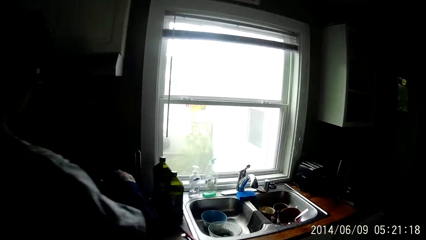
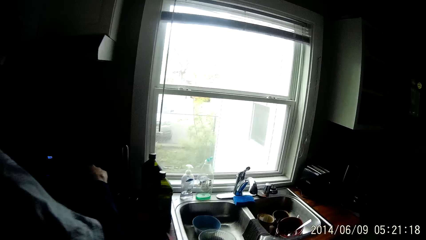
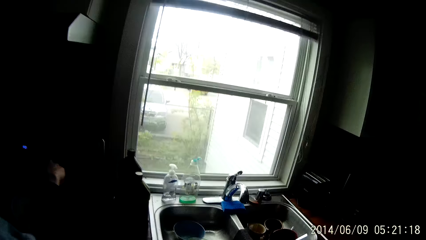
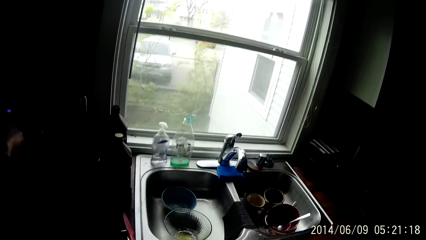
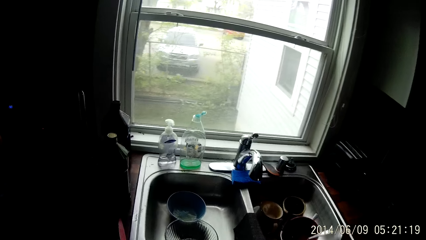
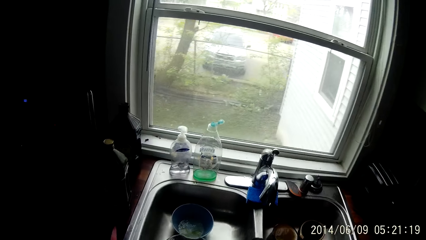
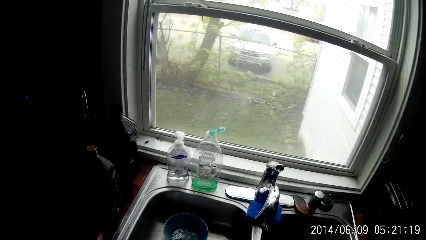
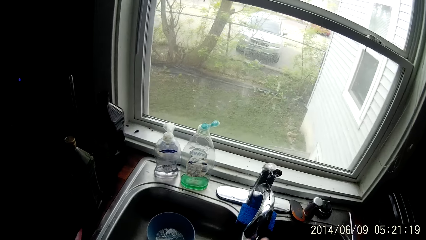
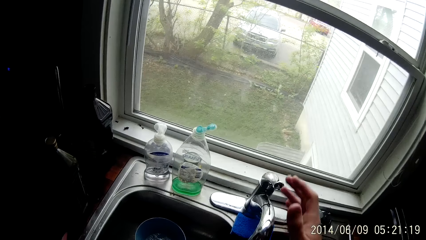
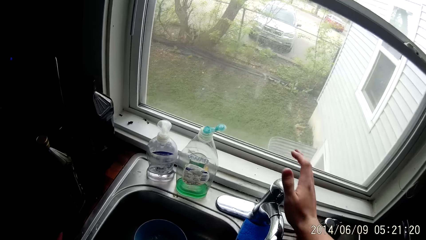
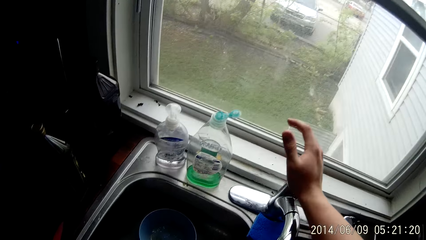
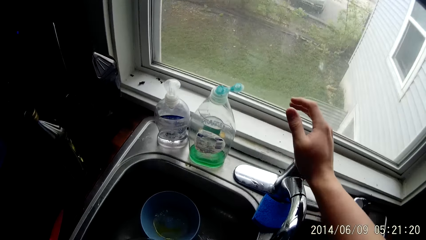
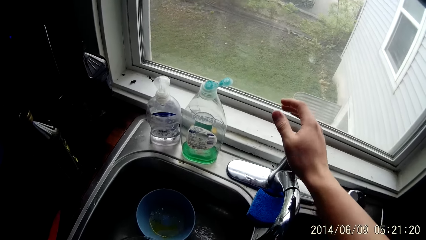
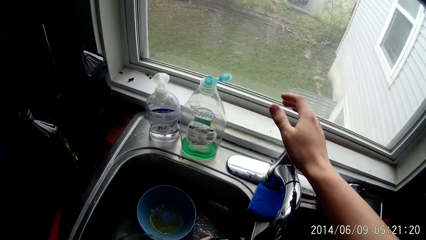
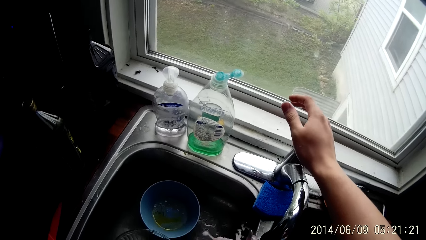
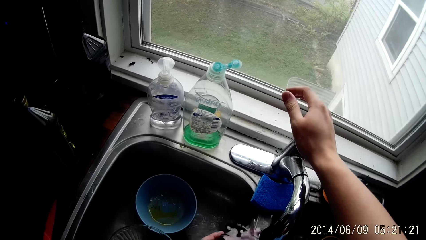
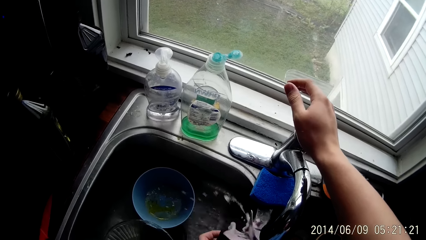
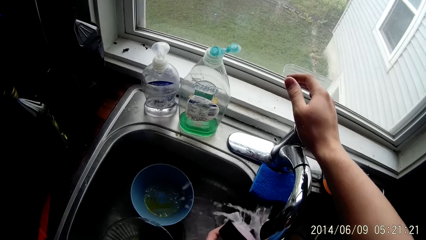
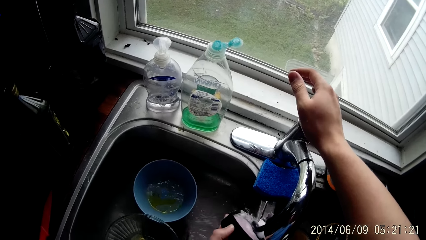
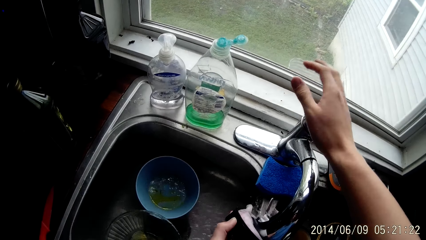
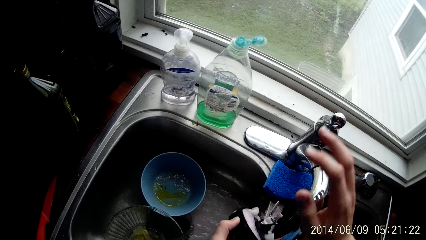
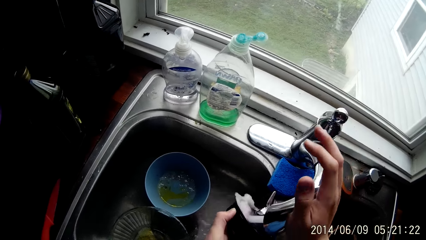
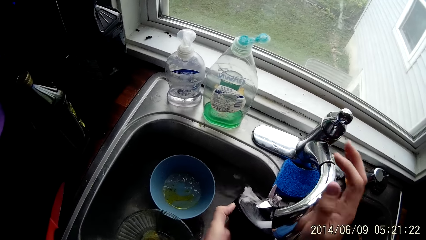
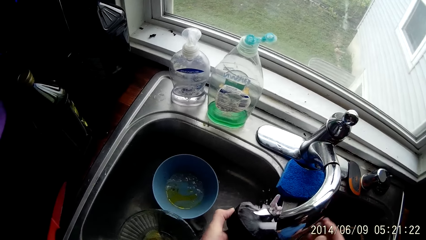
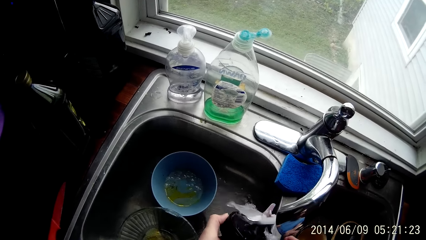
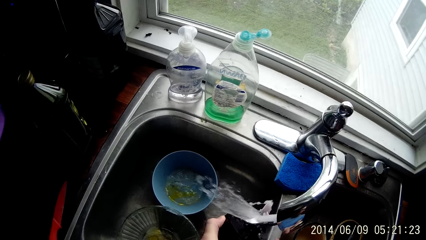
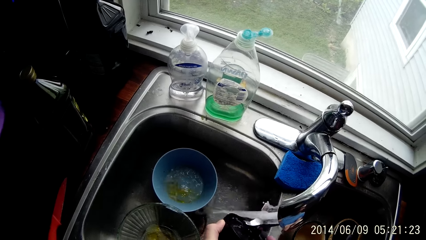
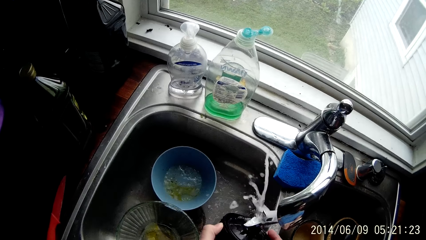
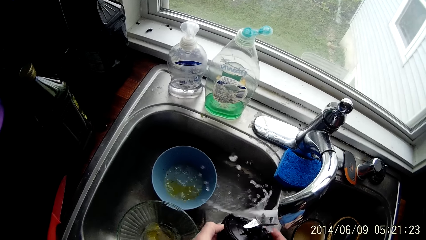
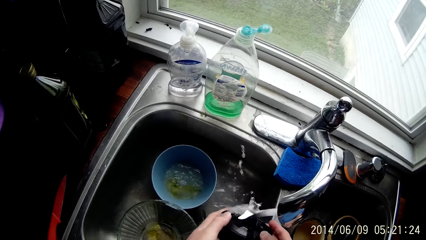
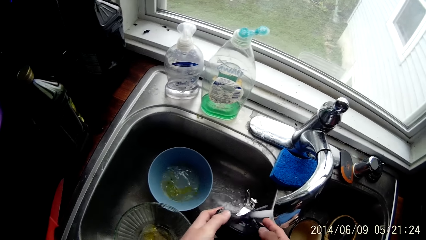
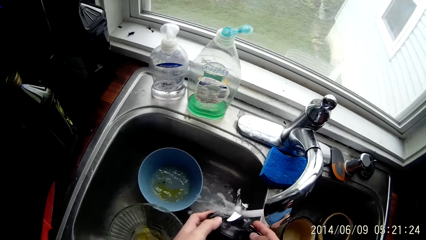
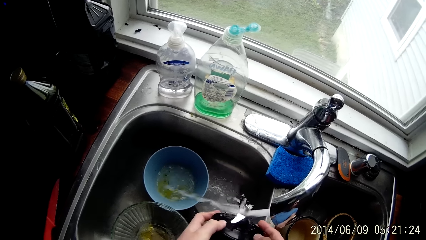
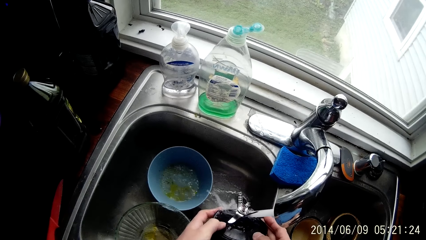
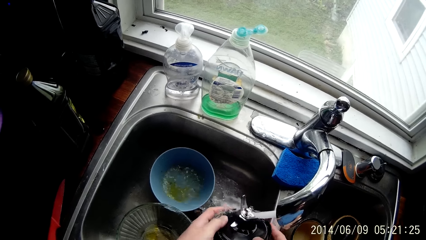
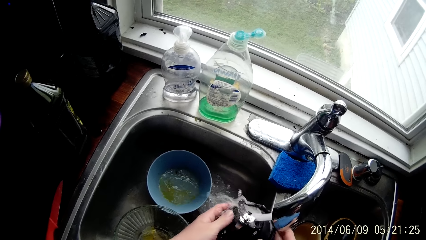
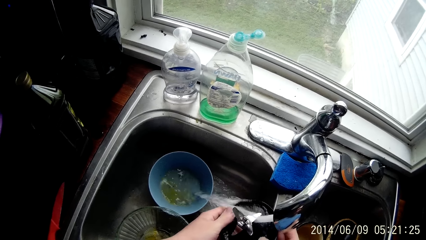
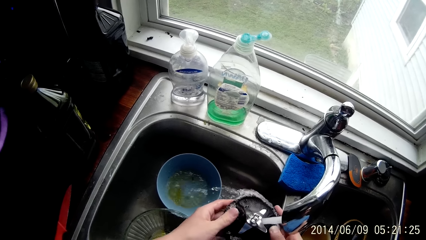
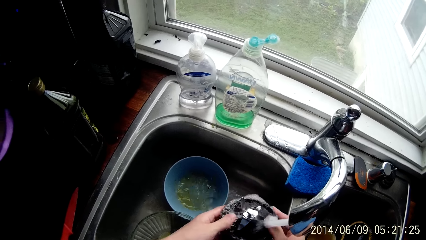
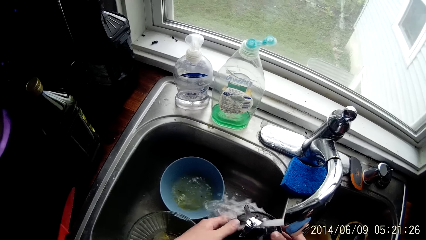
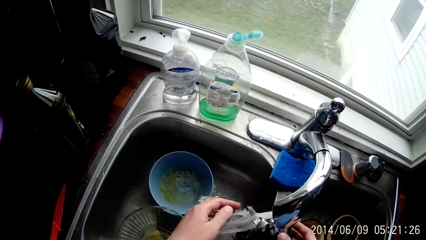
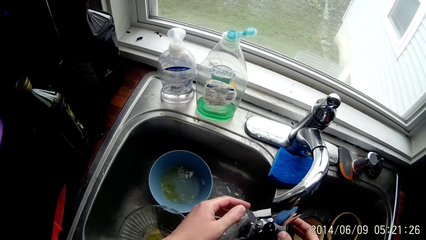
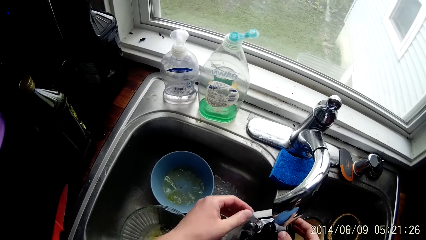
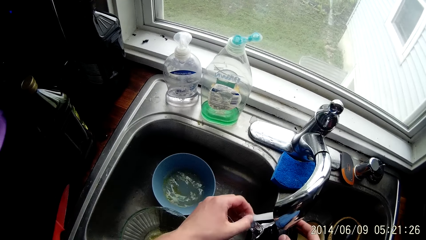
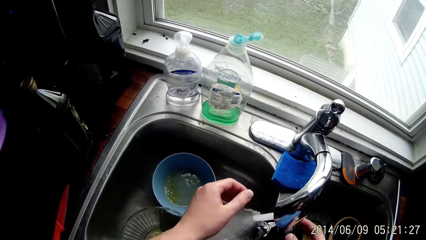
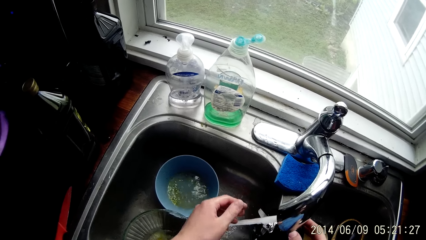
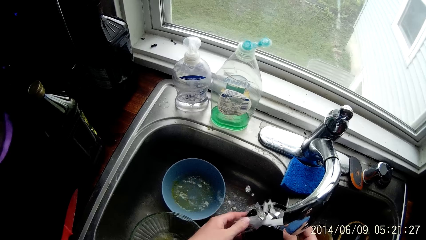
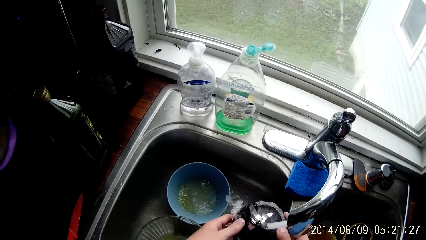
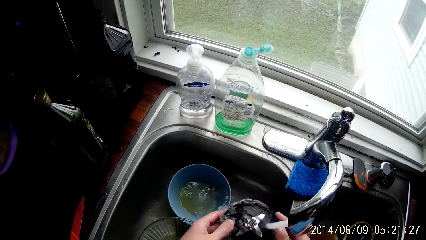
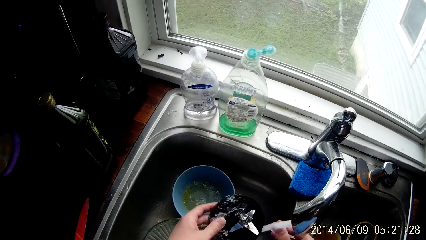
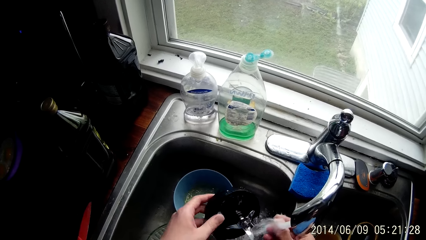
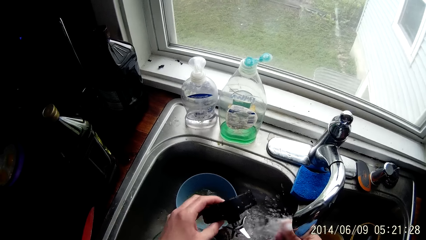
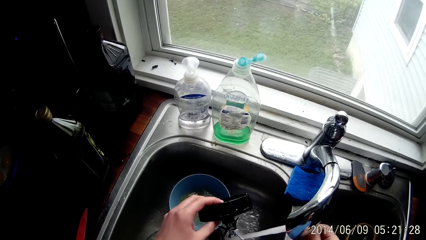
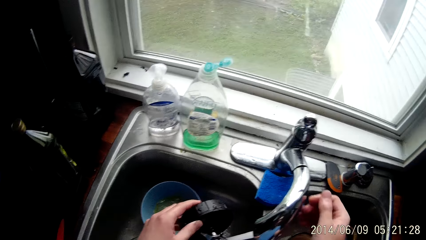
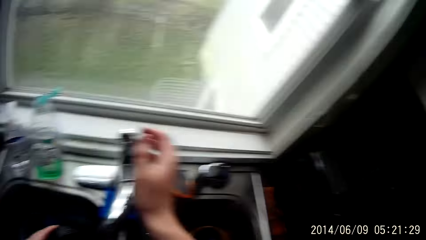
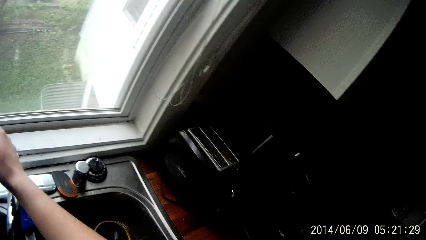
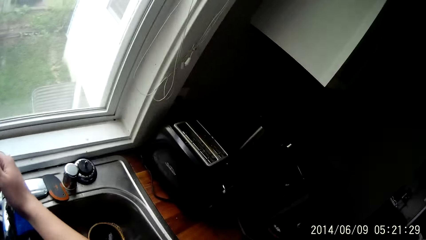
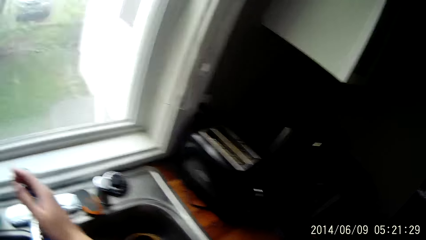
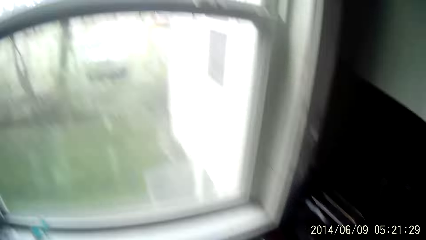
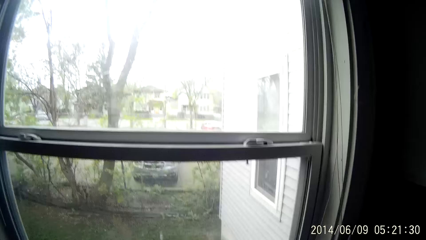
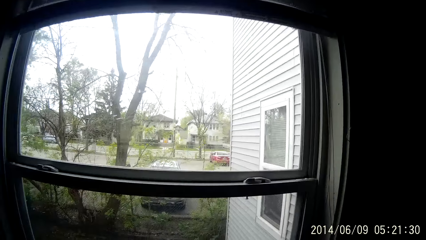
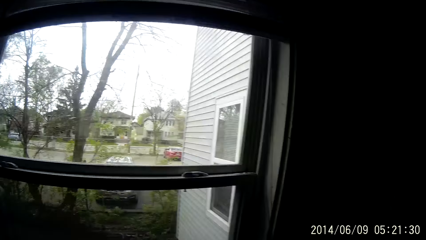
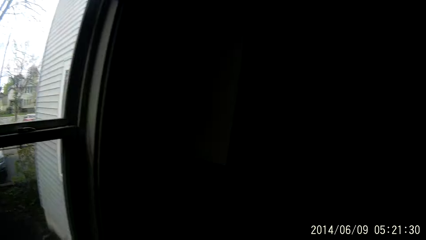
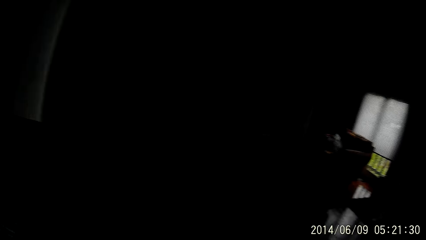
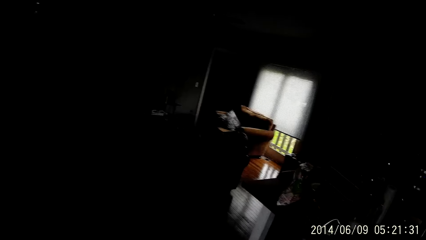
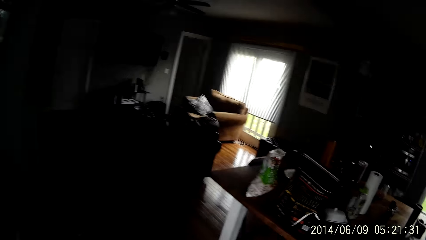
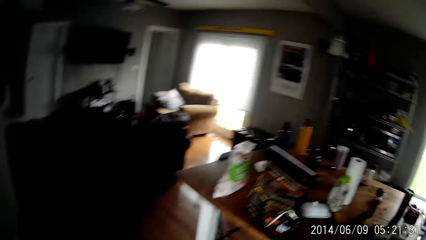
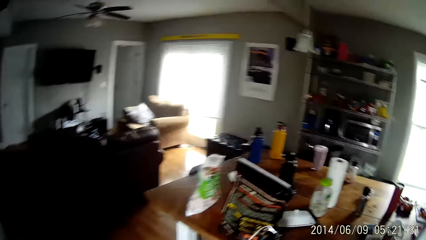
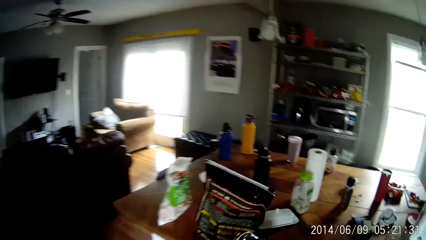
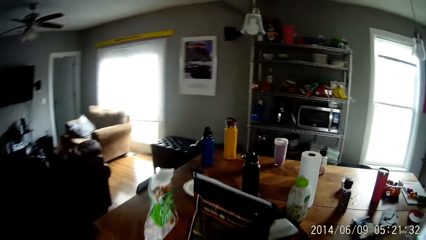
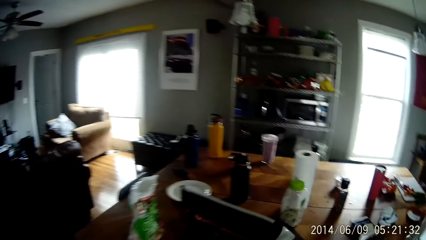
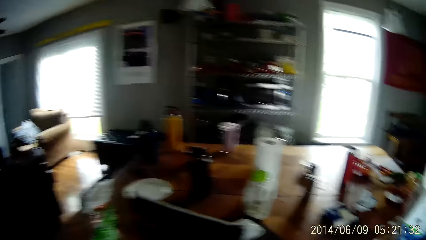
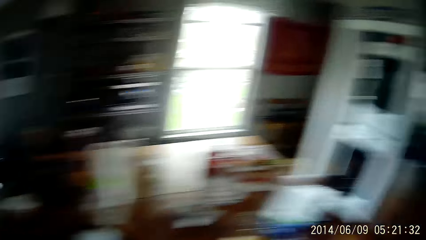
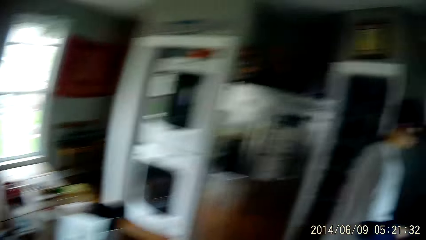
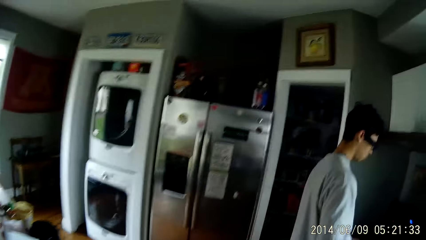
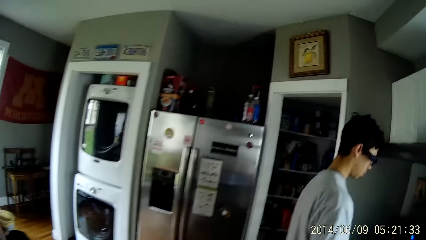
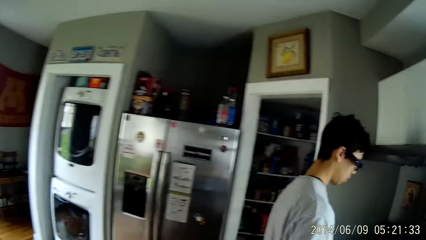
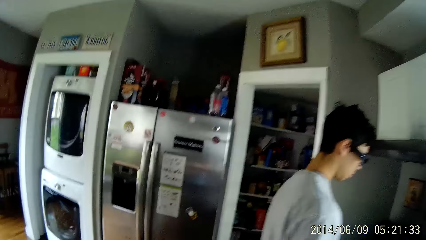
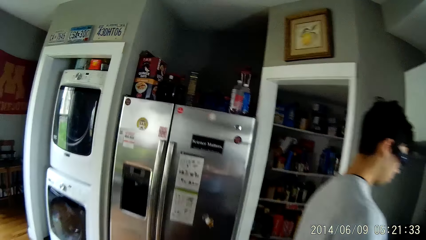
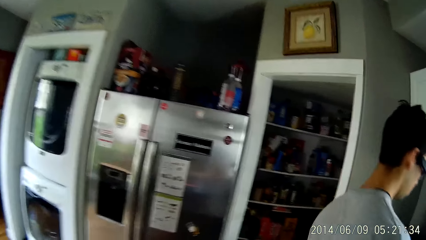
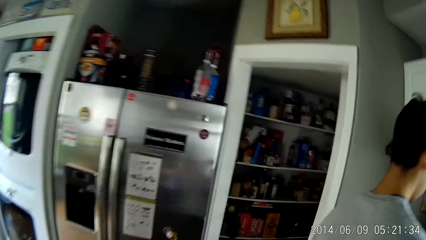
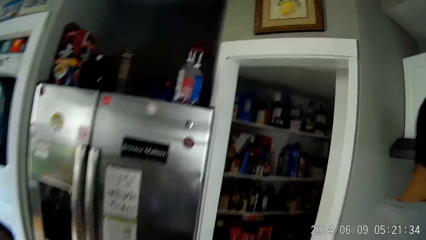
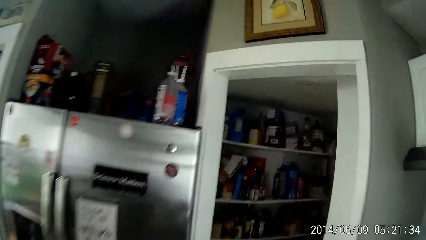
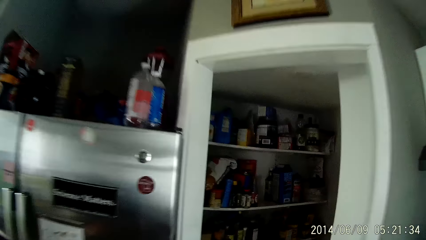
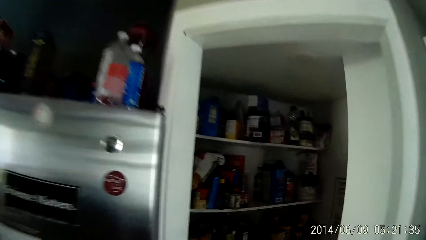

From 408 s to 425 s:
The camera wearer turns on the sink's tap with his right hand. He rinses the cover-blade compartment in the sink with both his hands. He adjusts the neck of the sink's tap with his right hand. He turns off the sink's tap with his right hand.
